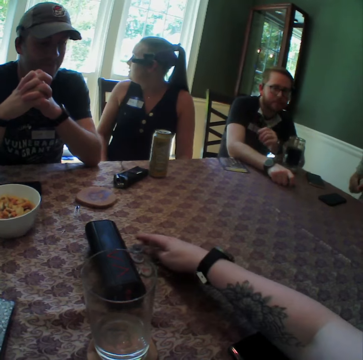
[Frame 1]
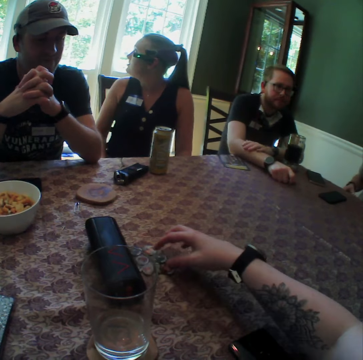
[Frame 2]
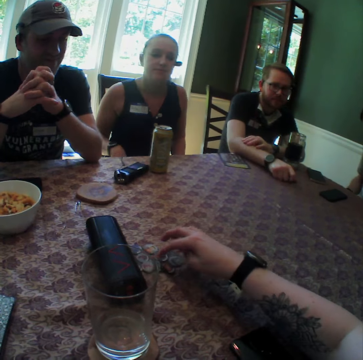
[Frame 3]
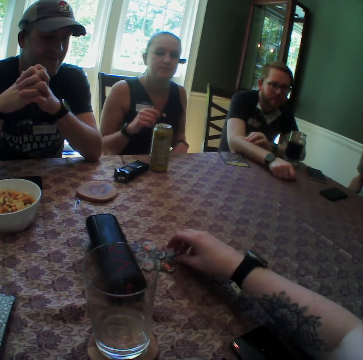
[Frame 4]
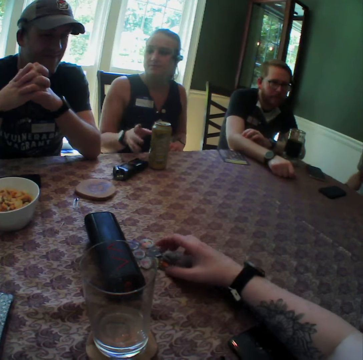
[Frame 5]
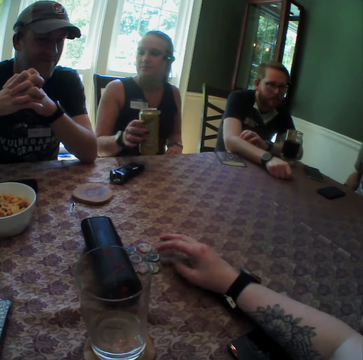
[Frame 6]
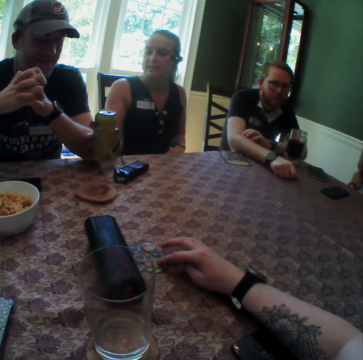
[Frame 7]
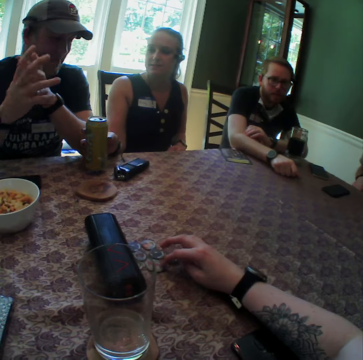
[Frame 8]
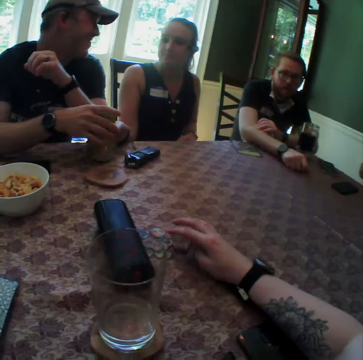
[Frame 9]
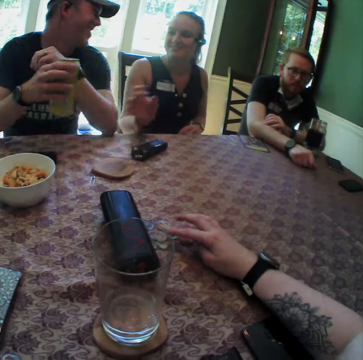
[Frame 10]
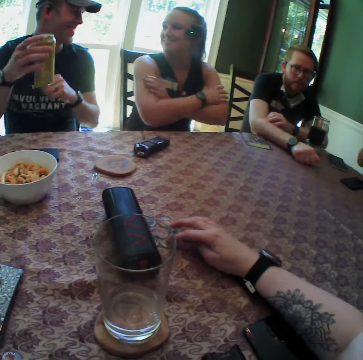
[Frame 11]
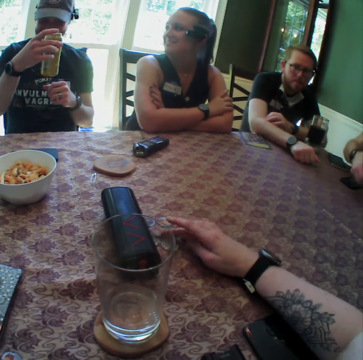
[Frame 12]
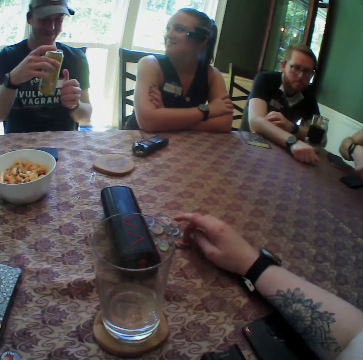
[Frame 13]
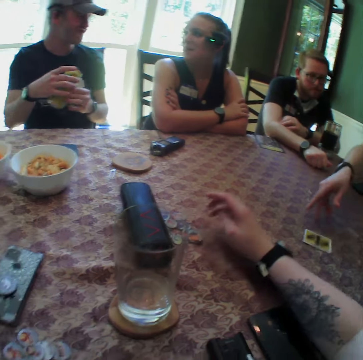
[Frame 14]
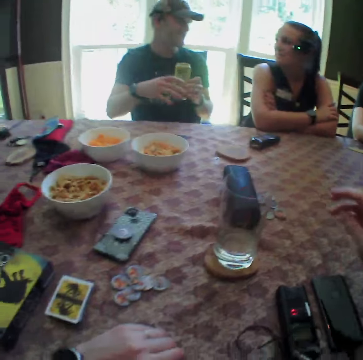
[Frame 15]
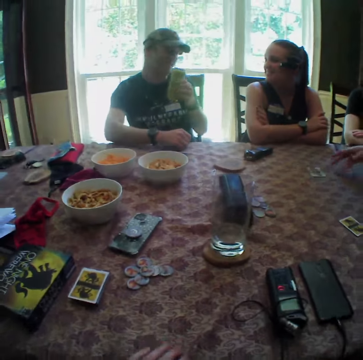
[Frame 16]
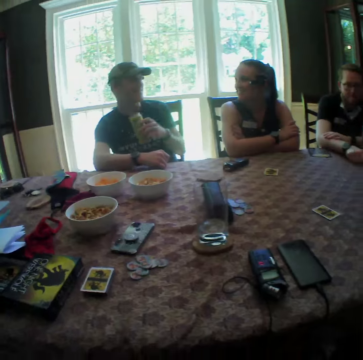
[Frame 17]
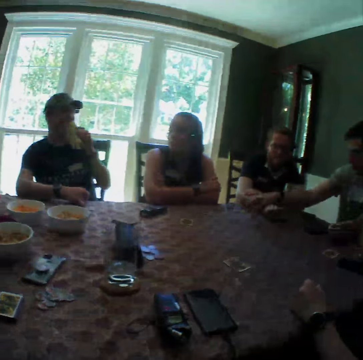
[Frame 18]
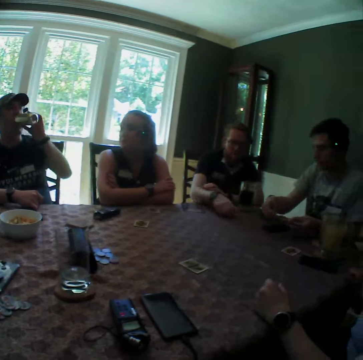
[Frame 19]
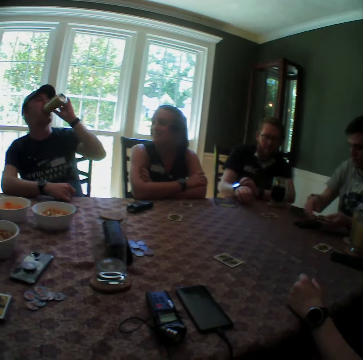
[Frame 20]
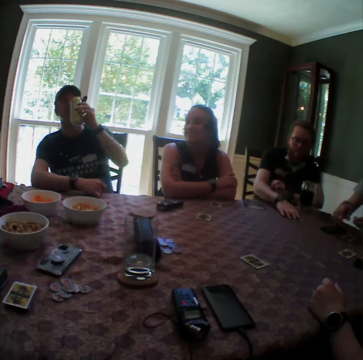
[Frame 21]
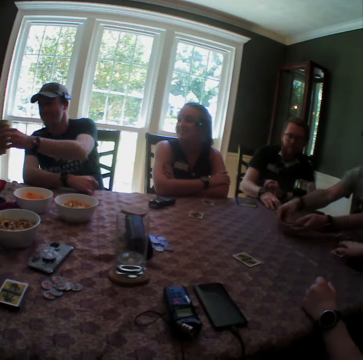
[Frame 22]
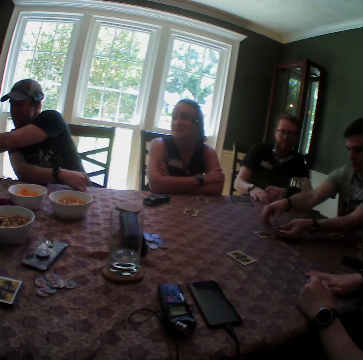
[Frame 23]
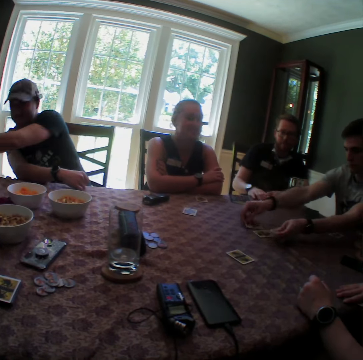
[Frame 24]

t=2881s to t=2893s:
A woman lifts the can of drink with her right hand and hands the can of drink to a man. The man lifts the can of drink with his right hand. Another man throws cards with his right hand. The first man passes the can of drink to his left hand and drinks from the can of drink with his left hand. A third man grabs a card with his right hand. Another woman grabs a card with her right hand. The second man places three cards on the table with both hands.

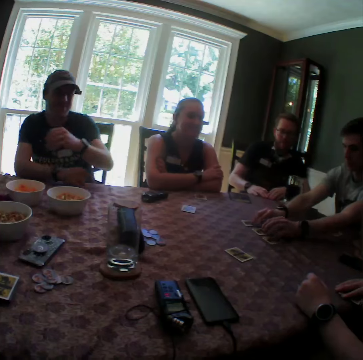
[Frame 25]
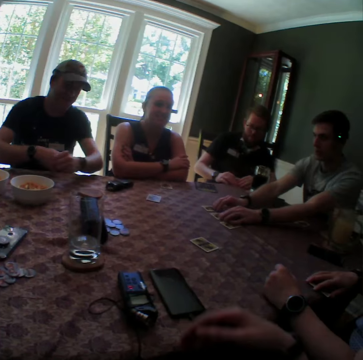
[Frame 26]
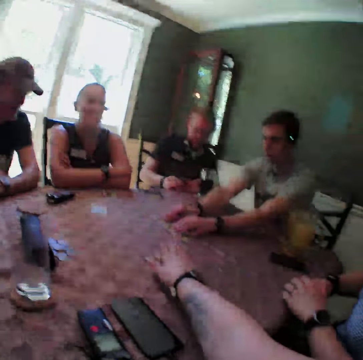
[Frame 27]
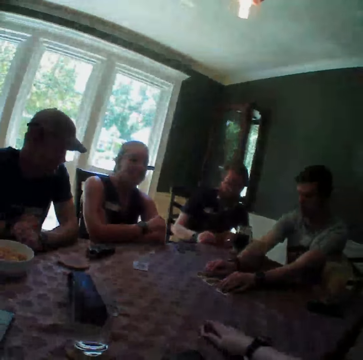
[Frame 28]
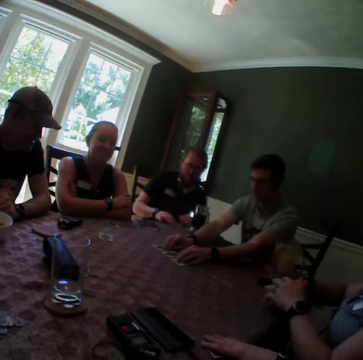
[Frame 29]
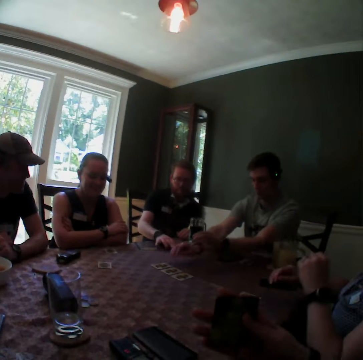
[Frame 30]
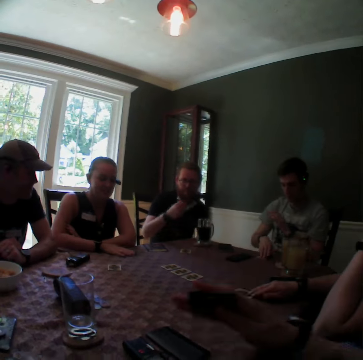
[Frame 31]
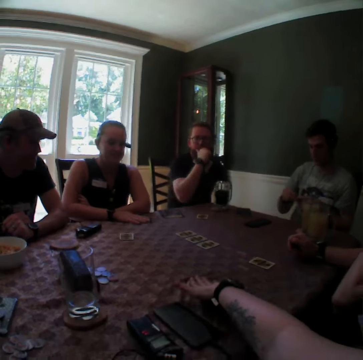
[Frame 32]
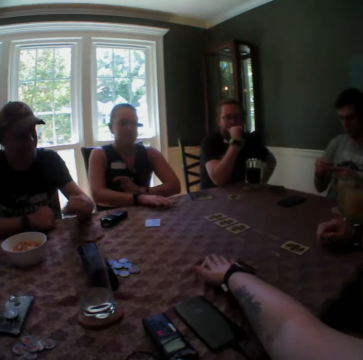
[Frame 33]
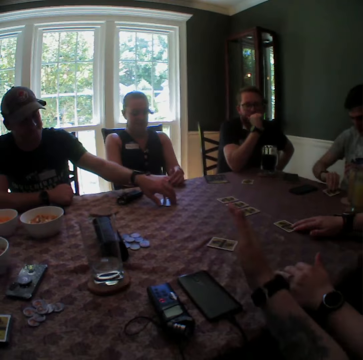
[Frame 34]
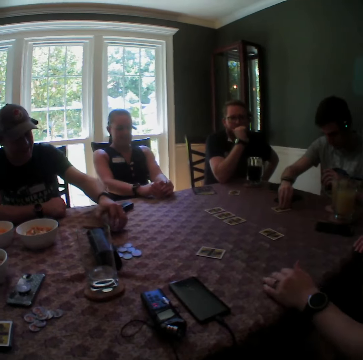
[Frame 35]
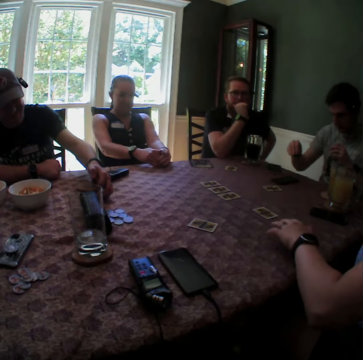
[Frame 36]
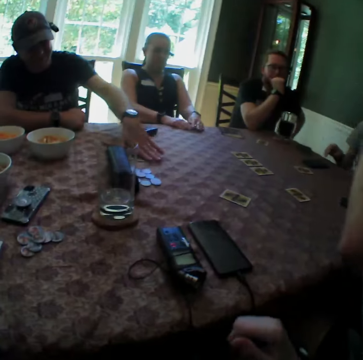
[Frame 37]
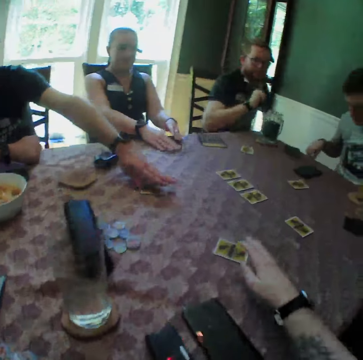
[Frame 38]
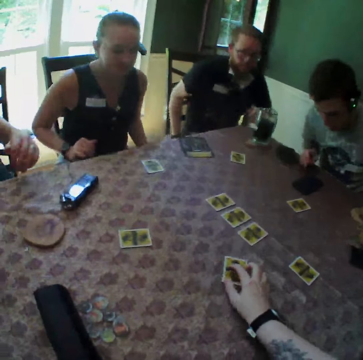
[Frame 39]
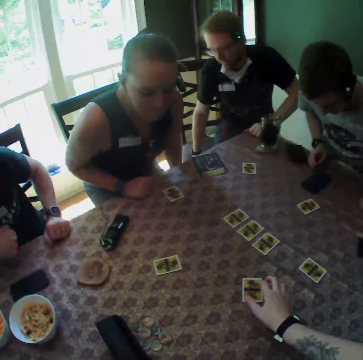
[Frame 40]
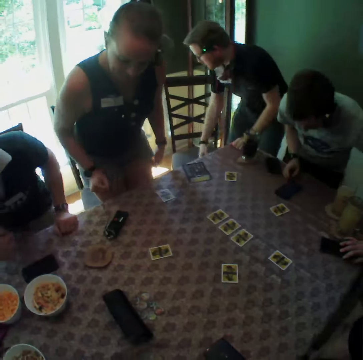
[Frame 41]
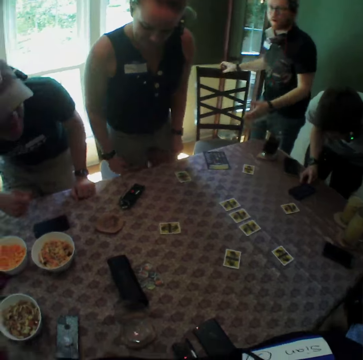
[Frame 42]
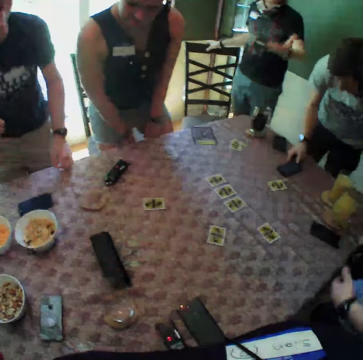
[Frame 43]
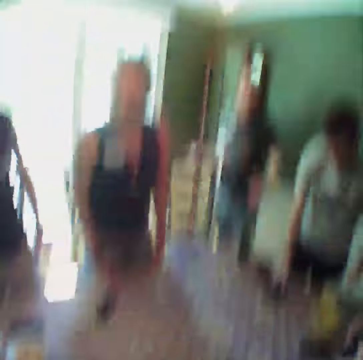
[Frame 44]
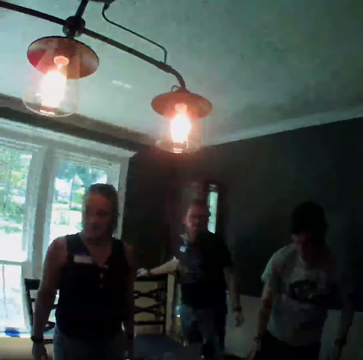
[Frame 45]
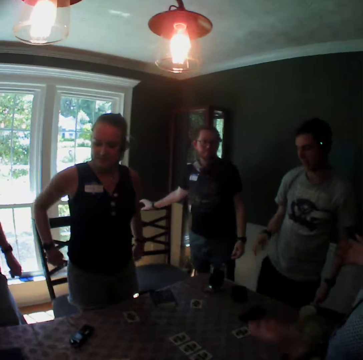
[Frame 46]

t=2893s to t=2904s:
The camera wearer looks around. He brings a card closer to himself with his right hand. The woman flips the card with both hands. The woman drops the card with both hands on the table and puts a card on the table with both hands. Another woman grabs a card with her right hand. The man flips a card with both hands. The camera wearer pushes the card forward on the table with his right hand. Another man reveals a card with his left hand. The first woman pushes the card with her right hand. The other woman checks a card with both hands. The first man pushes the card forward with his right hand. The other man pushes the card forward. The other woman pushes the card forward with her right hand. The camera wearer stands up with the group of people.

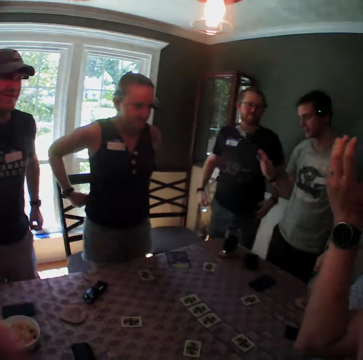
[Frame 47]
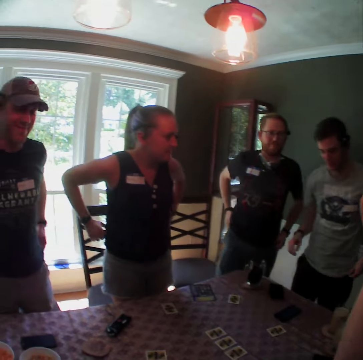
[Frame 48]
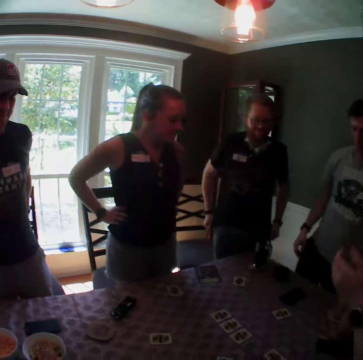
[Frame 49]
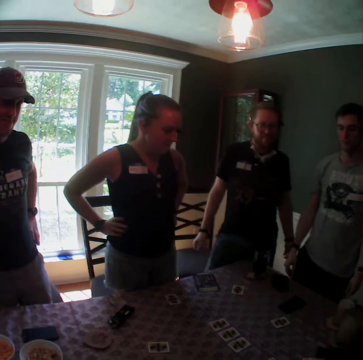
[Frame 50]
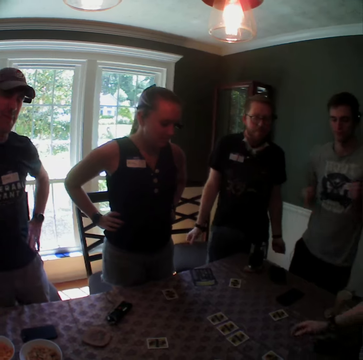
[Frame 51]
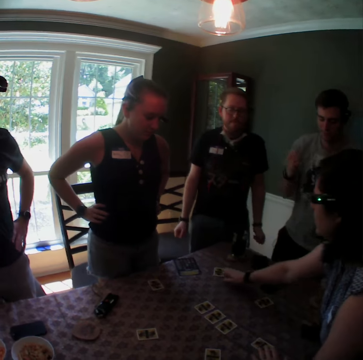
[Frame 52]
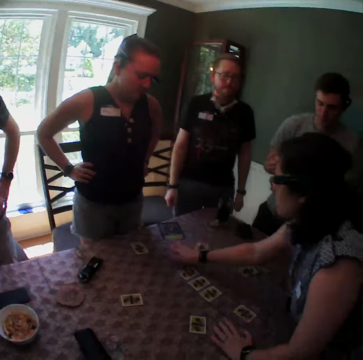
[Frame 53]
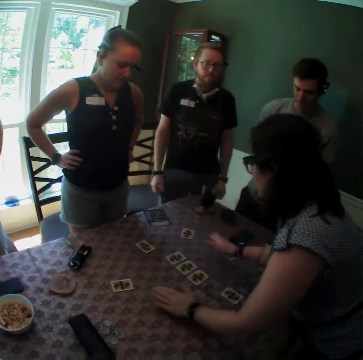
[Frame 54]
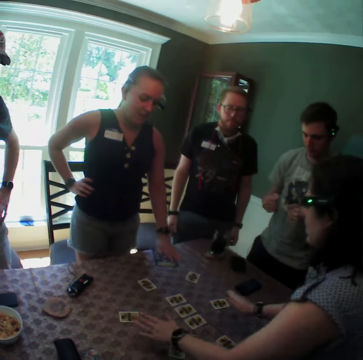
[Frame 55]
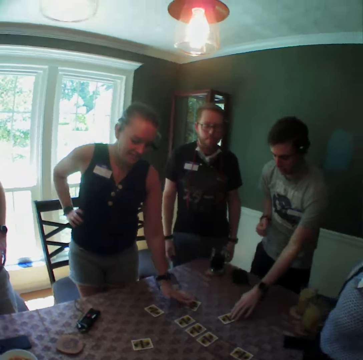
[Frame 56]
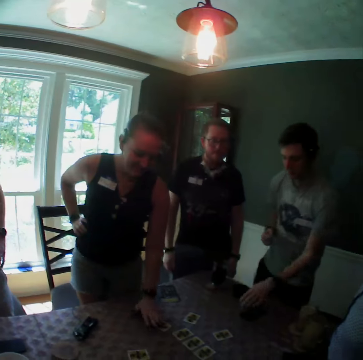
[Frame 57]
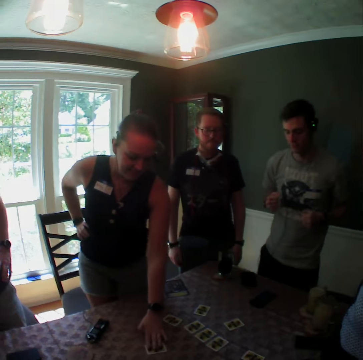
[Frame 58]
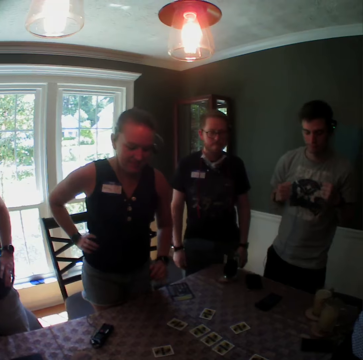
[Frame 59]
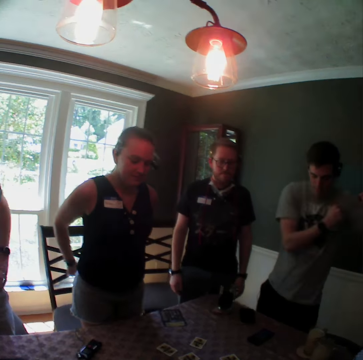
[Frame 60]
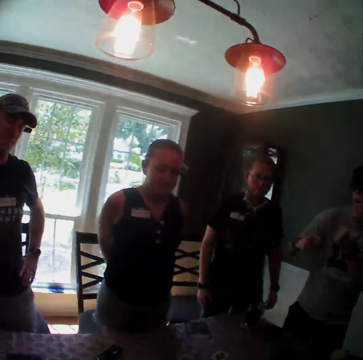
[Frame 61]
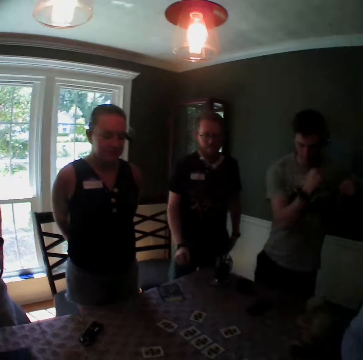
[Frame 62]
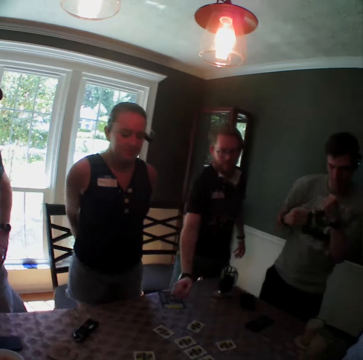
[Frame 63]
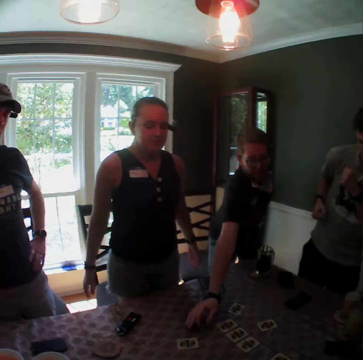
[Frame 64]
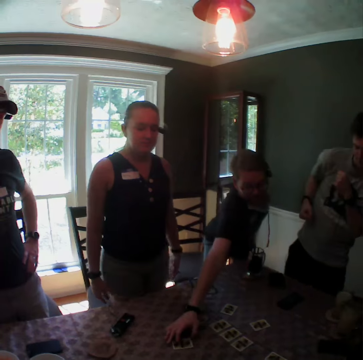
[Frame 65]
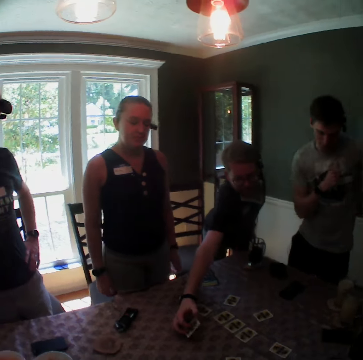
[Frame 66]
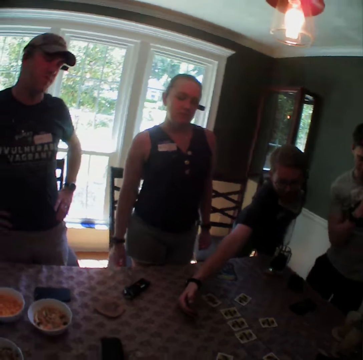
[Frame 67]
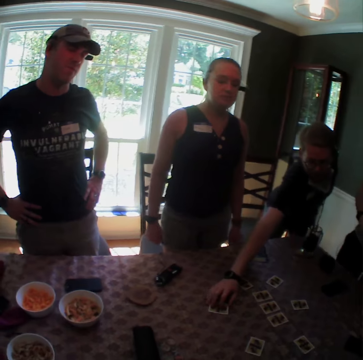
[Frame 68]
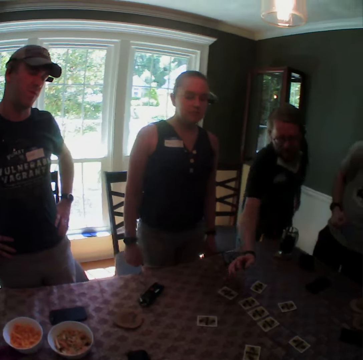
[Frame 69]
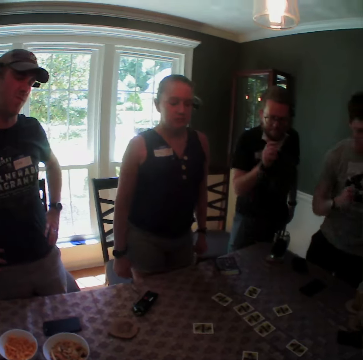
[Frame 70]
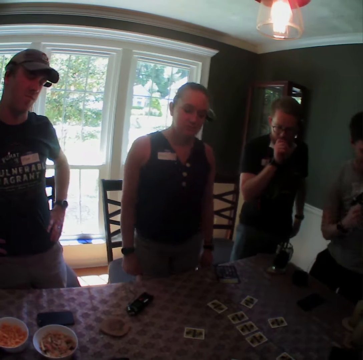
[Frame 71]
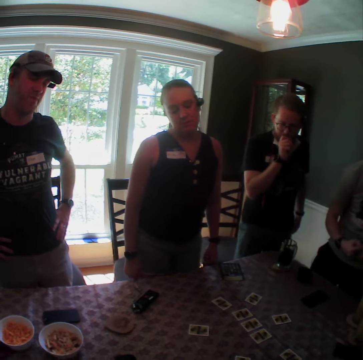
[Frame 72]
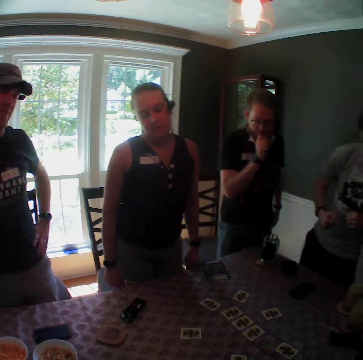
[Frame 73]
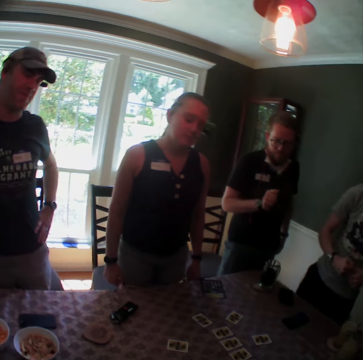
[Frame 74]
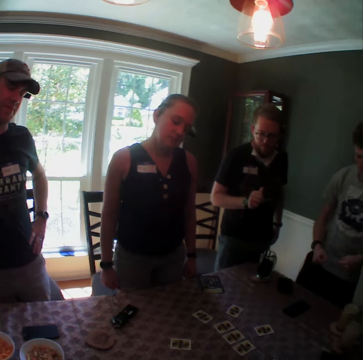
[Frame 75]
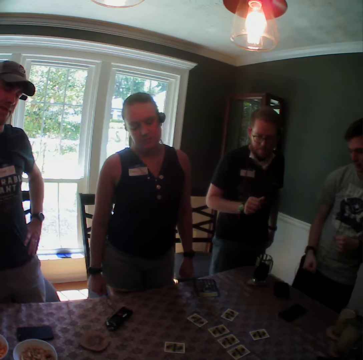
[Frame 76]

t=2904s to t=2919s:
The man dances. Another man dances. The camera wearer looks around. The woman adjusts cards with both hands. Another woman adjusts cards with both hands. The other man touches a card with his left hand. The other man flips a card with his right hand. The other woman dances.
